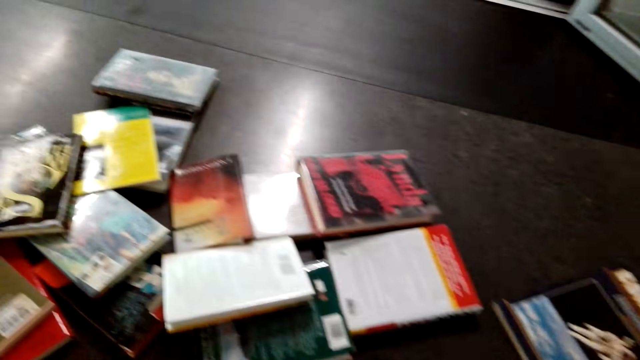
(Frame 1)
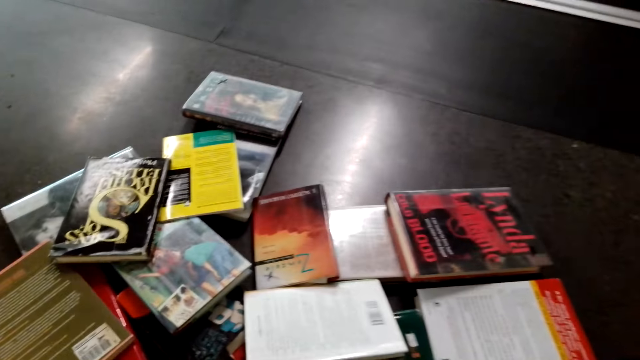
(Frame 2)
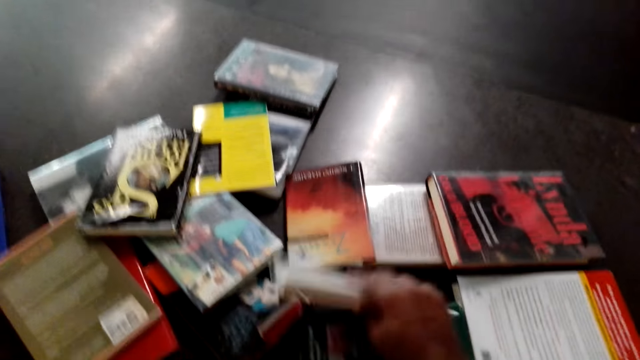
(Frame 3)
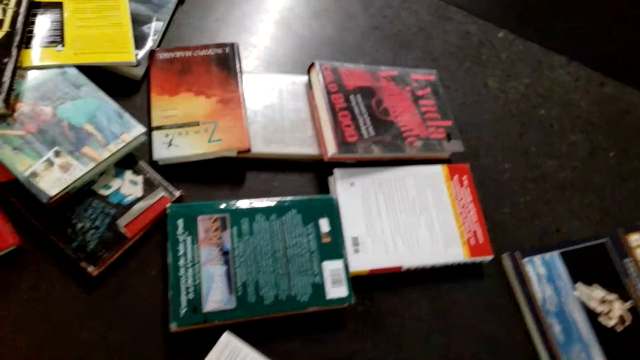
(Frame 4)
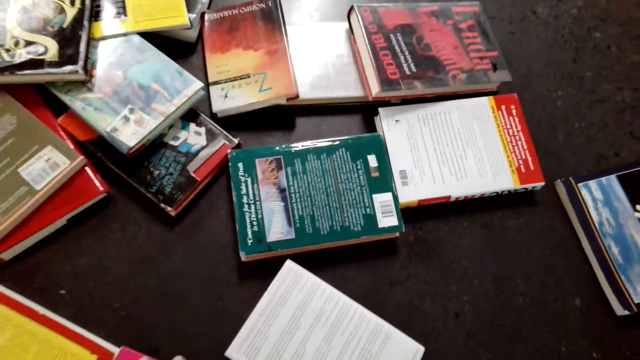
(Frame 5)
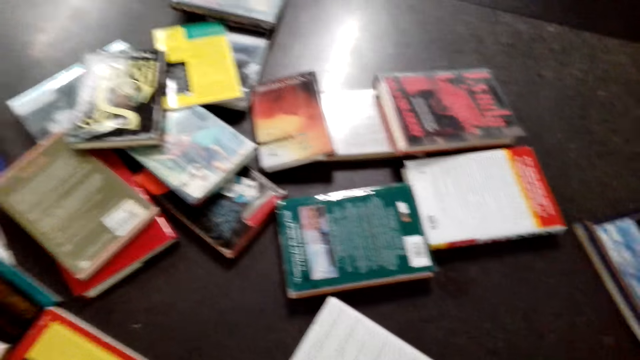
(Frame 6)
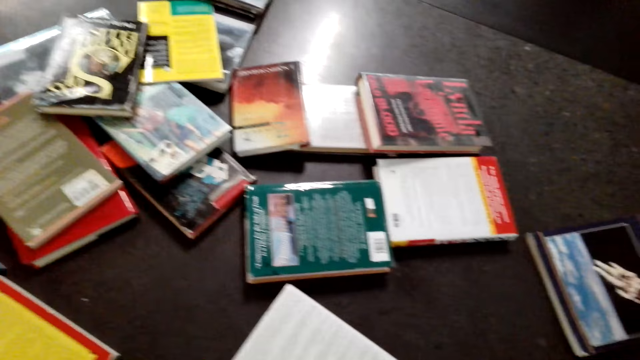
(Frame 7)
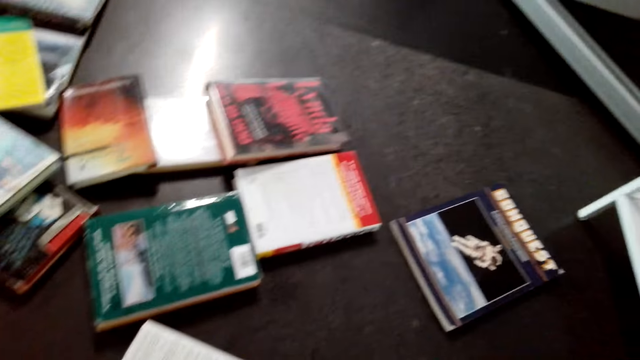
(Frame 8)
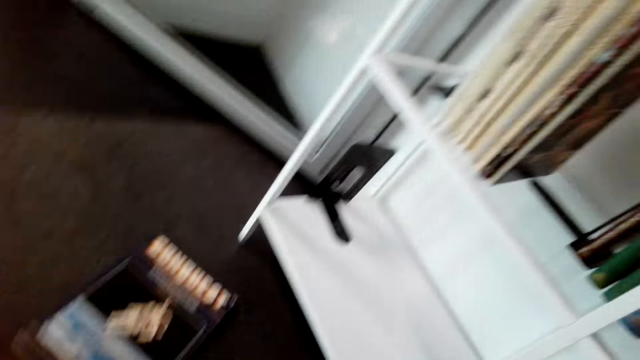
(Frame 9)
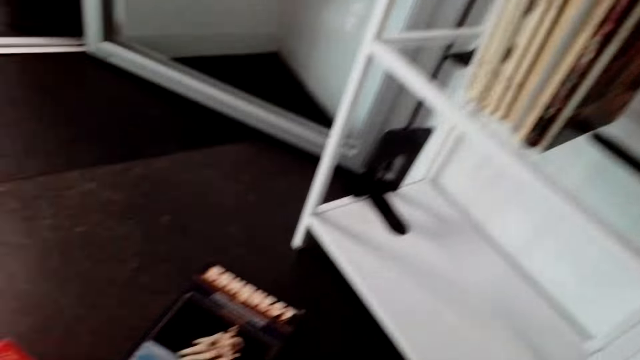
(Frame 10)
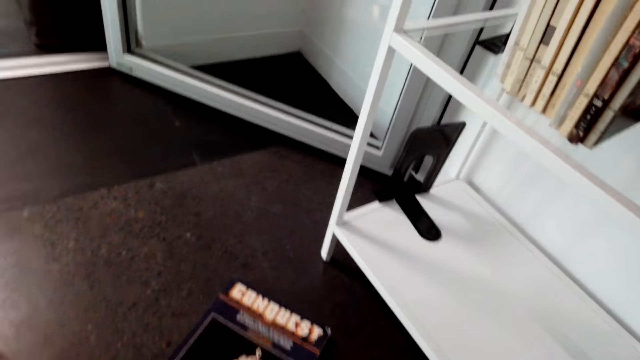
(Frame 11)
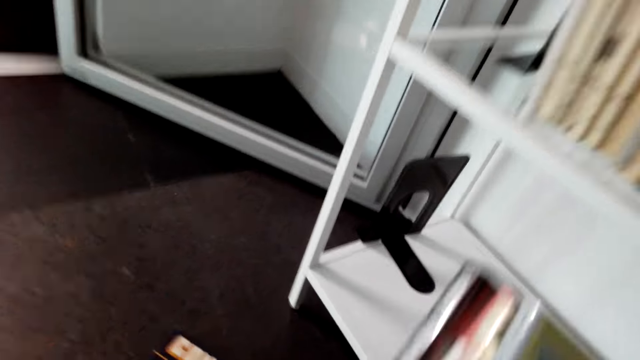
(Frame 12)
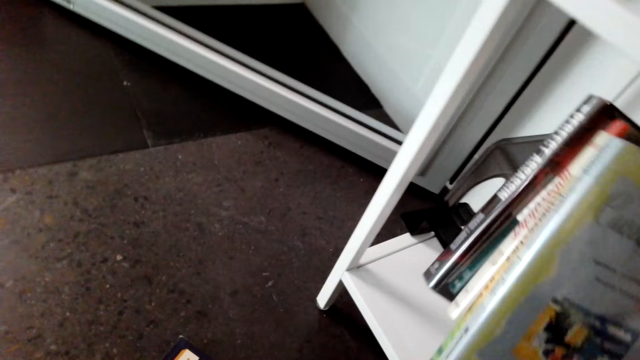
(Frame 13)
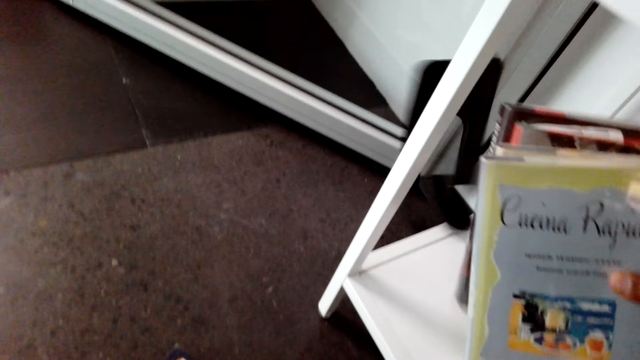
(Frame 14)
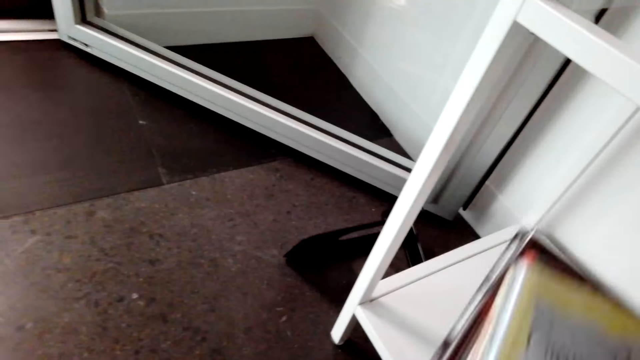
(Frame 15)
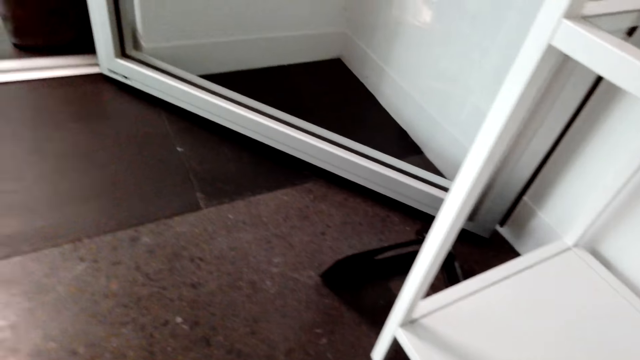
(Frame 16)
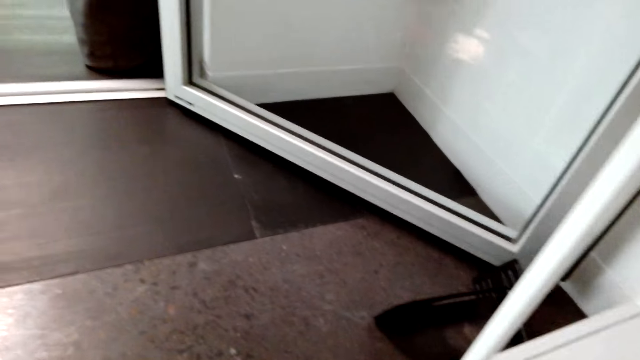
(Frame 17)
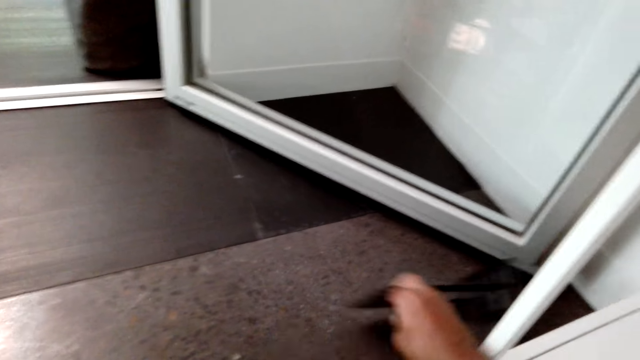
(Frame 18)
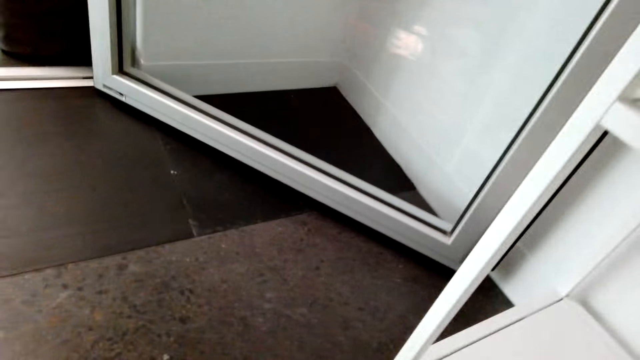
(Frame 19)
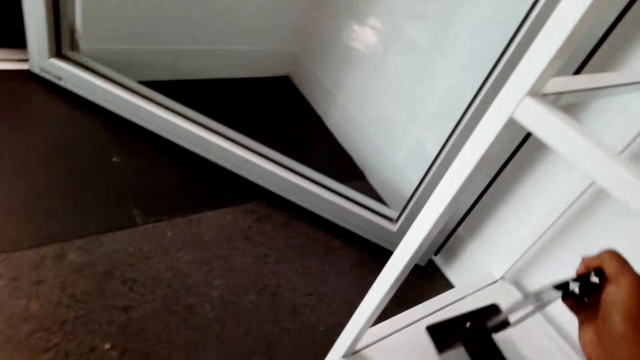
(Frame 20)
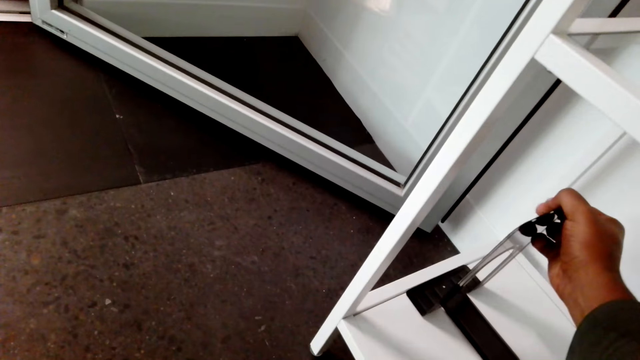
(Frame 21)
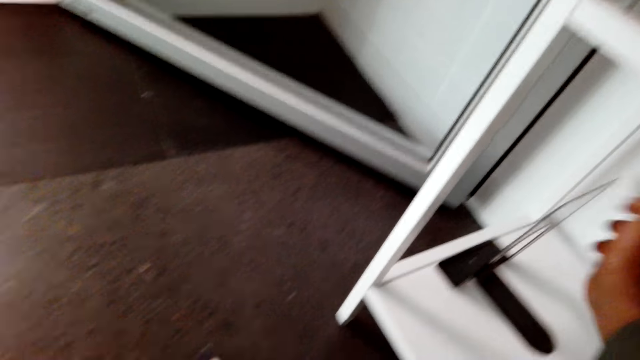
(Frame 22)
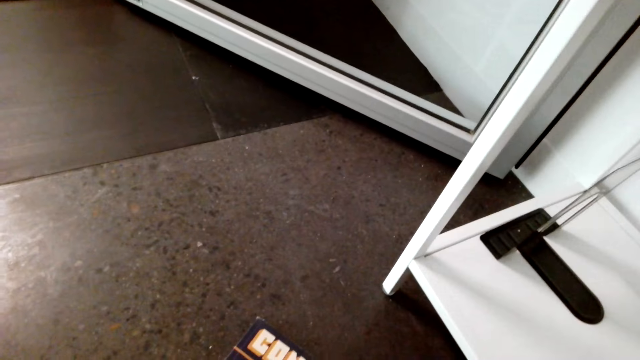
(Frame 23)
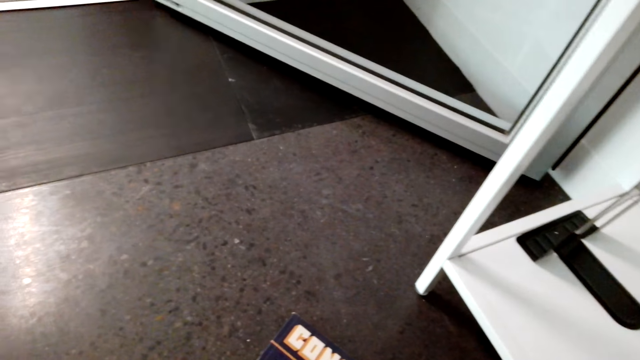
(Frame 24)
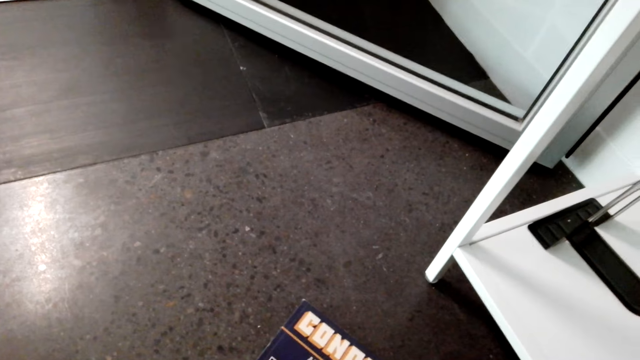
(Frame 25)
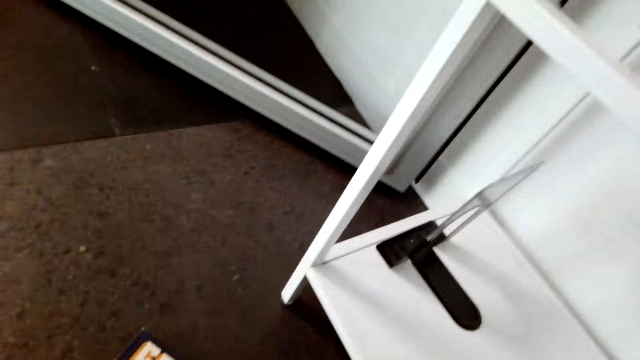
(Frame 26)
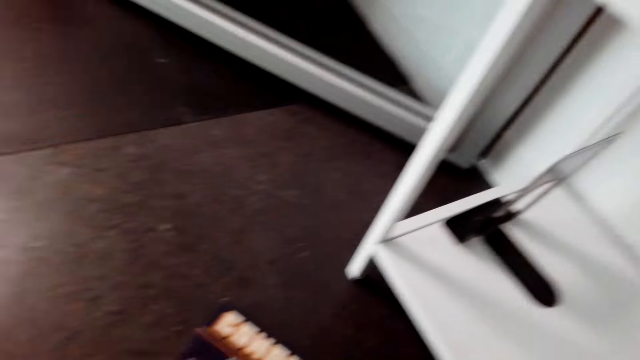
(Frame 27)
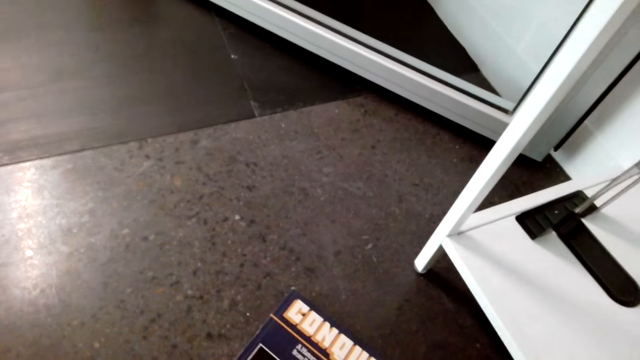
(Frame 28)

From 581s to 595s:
The camera wearer picks up a book. They put the books on the bookshelf. They drop the shelf holder. They pick up the shelf holder or metal stand from the floor. They place the metal on the shelf.

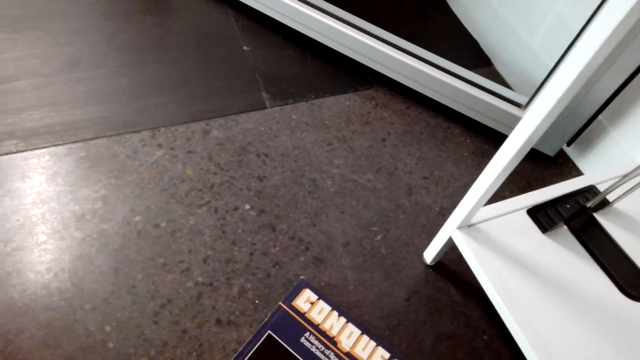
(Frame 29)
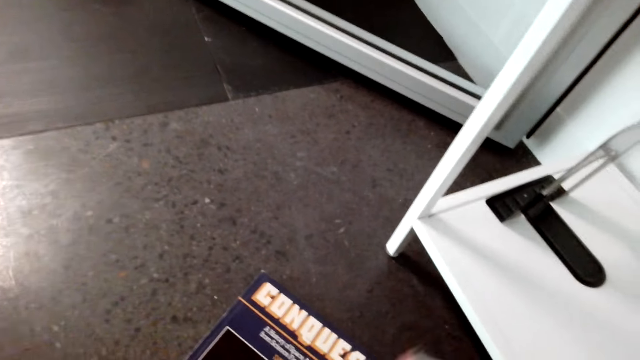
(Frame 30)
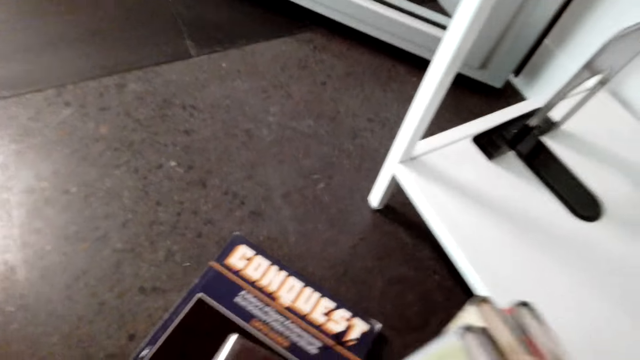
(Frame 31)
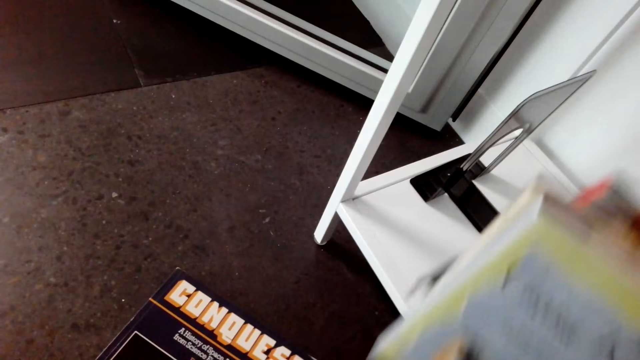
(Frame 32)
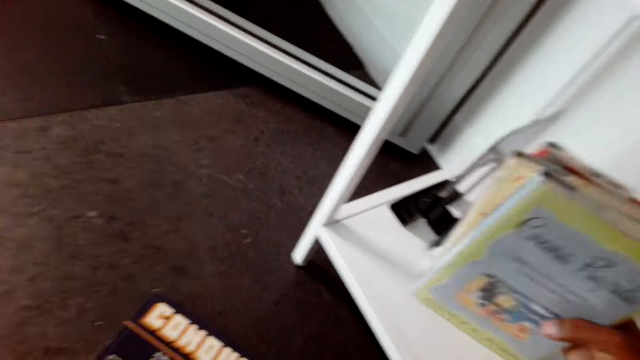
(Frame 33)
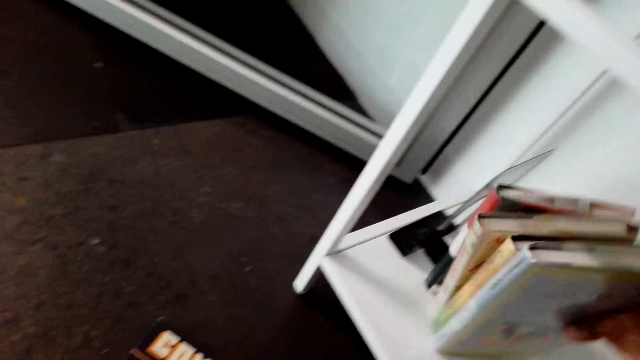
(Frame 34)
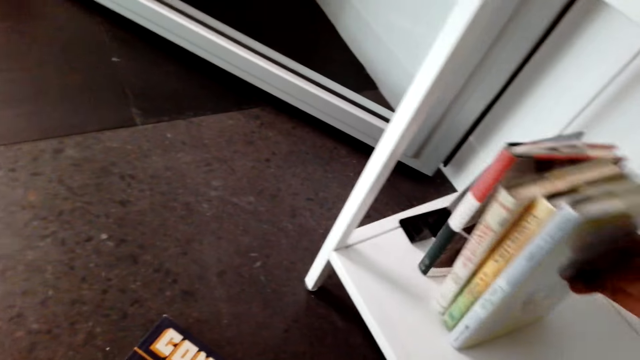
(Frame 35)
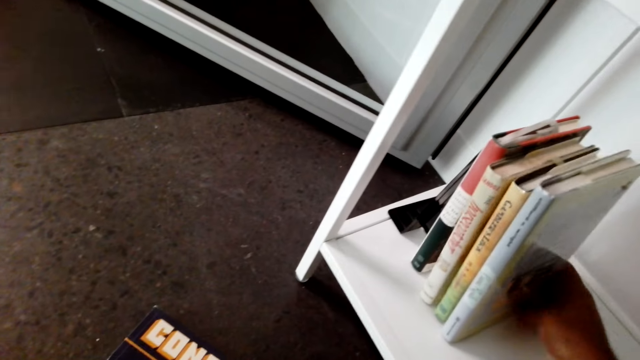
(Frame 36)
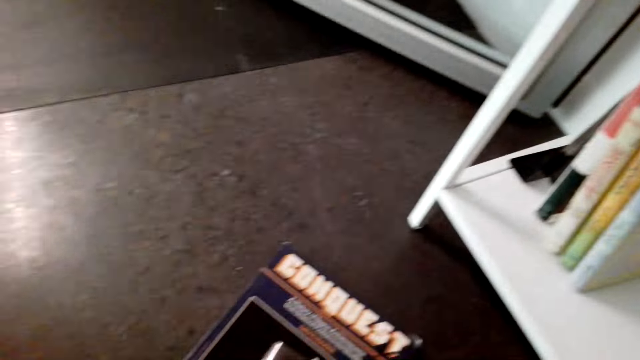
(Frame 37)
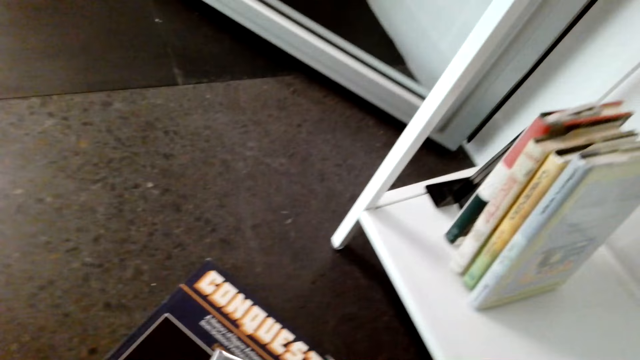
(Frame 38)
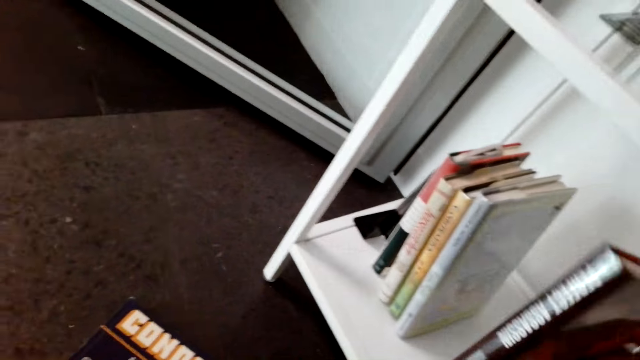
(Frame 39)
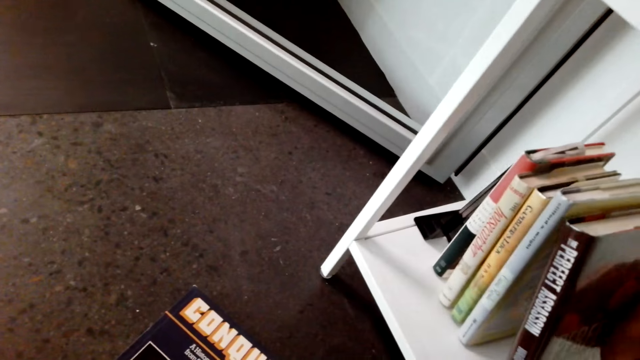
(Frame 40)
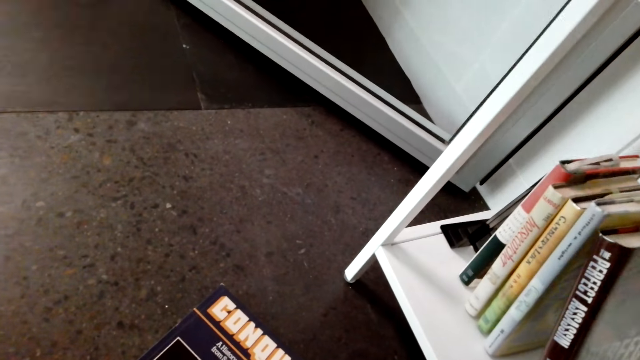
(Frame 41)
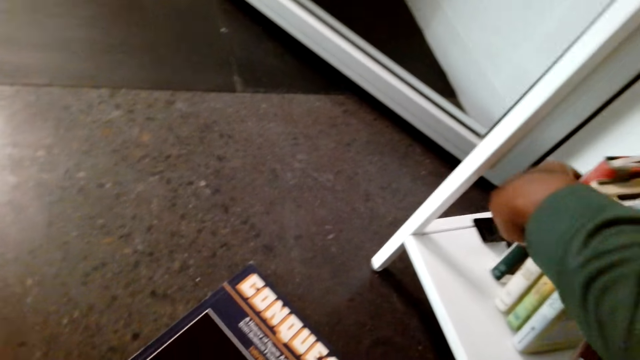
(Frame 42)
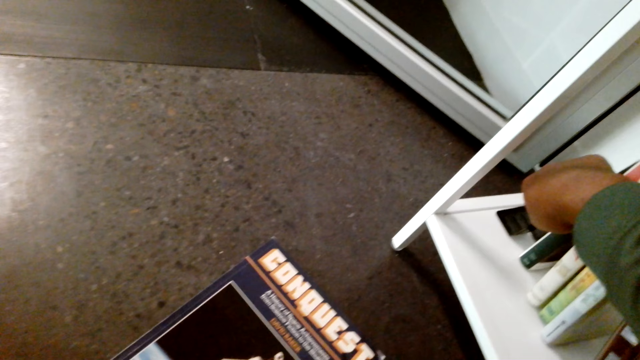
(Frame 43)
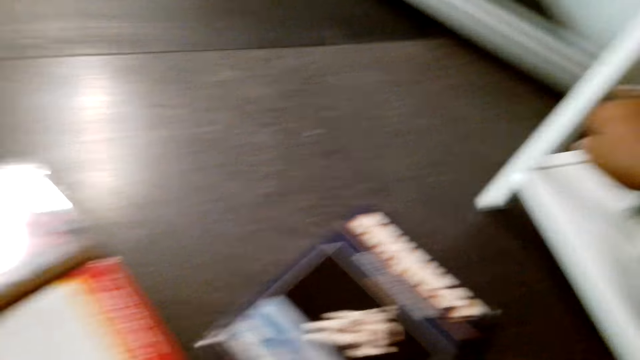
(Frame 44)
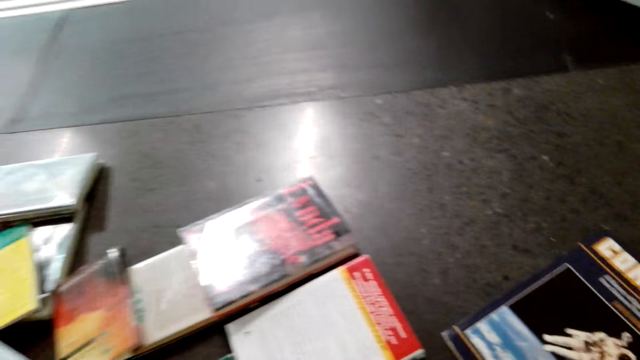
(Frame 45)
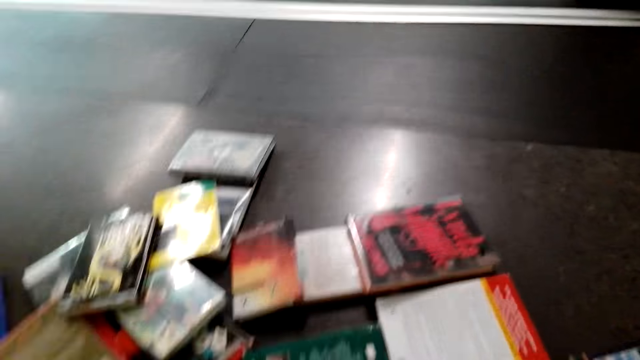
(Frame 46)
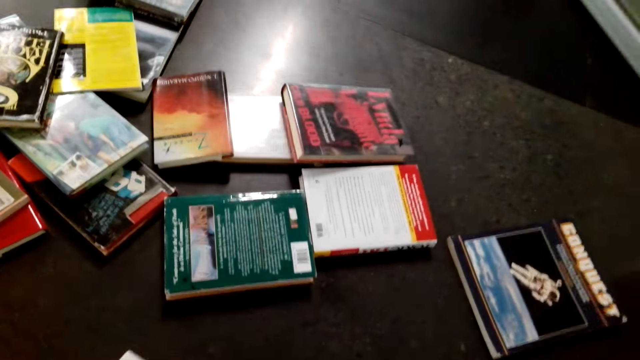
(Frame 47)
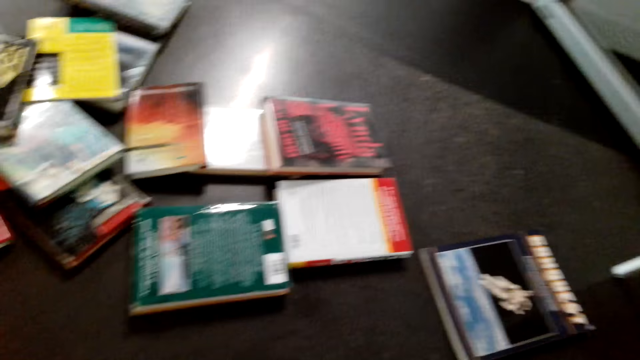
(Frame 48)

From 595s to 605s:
The camera wearer arranges the books on the shelf. They put the books on the shelf.
